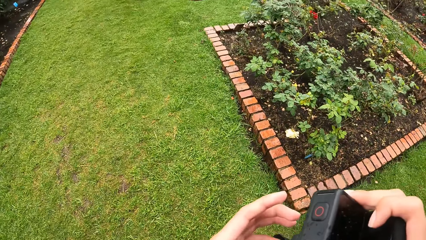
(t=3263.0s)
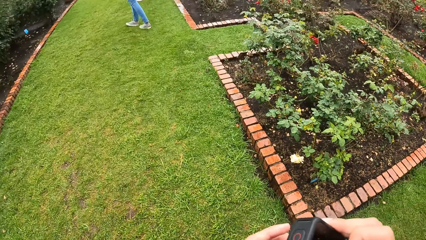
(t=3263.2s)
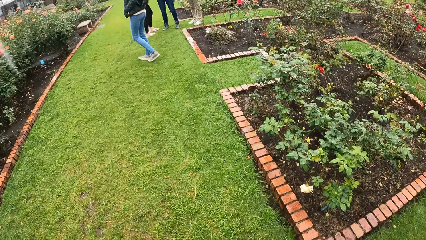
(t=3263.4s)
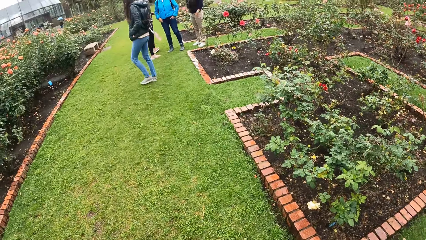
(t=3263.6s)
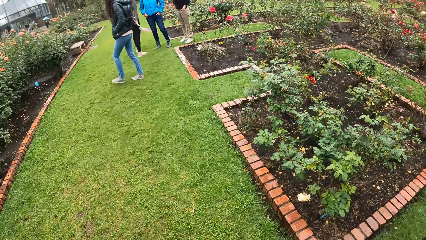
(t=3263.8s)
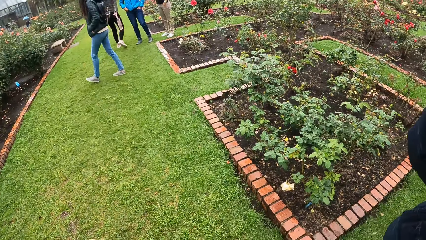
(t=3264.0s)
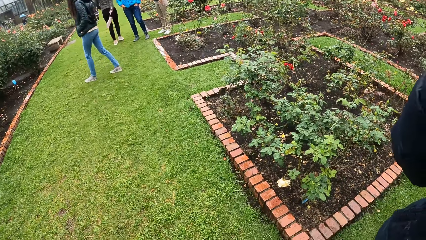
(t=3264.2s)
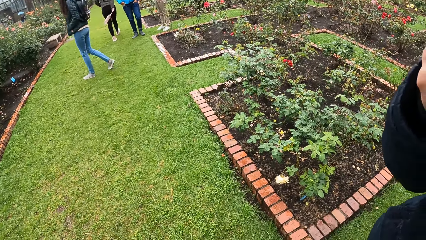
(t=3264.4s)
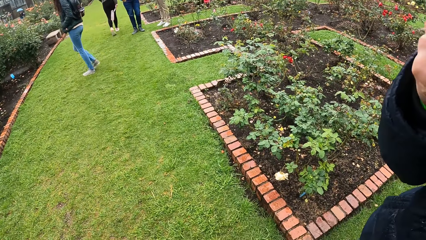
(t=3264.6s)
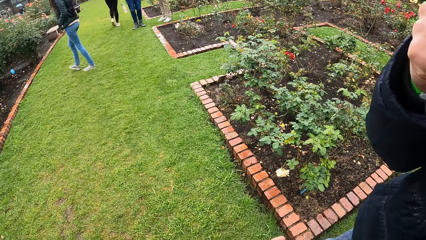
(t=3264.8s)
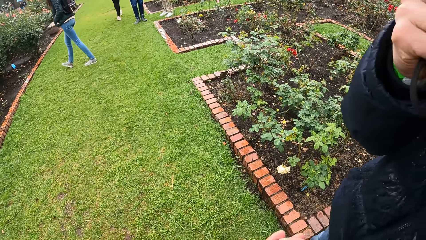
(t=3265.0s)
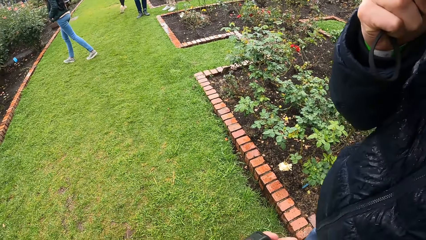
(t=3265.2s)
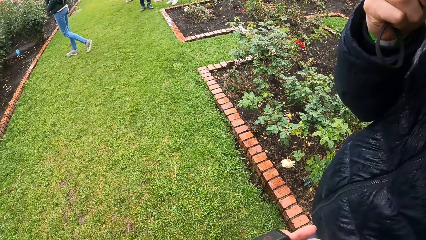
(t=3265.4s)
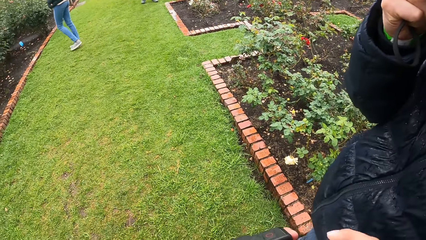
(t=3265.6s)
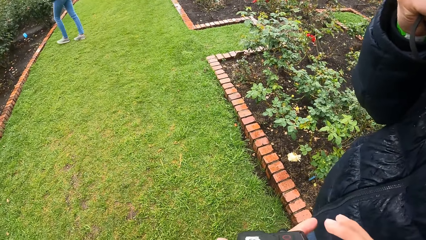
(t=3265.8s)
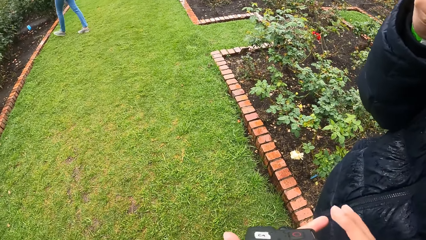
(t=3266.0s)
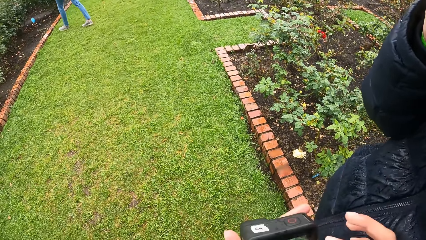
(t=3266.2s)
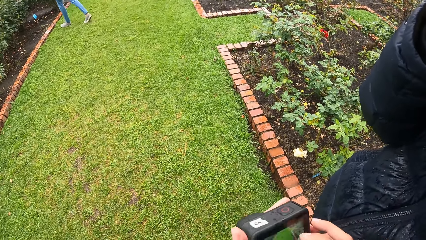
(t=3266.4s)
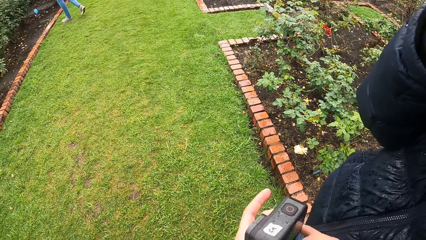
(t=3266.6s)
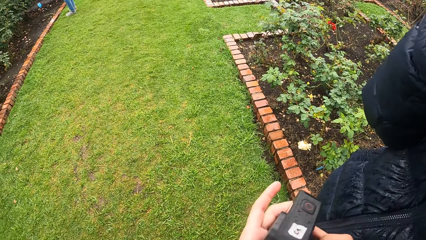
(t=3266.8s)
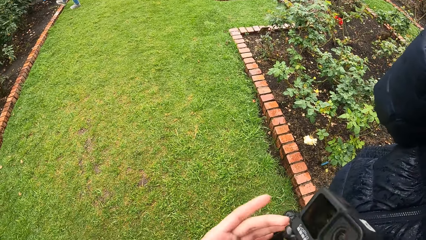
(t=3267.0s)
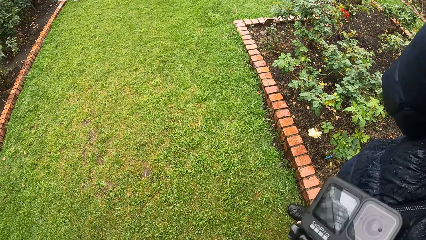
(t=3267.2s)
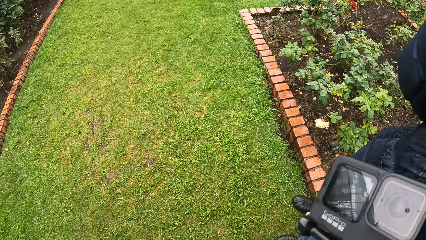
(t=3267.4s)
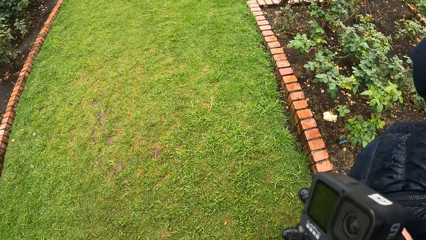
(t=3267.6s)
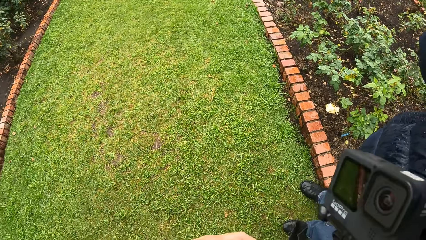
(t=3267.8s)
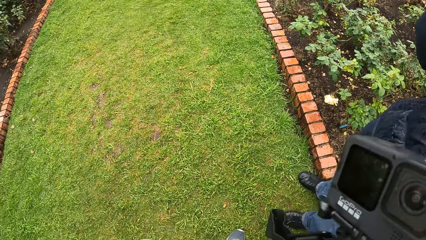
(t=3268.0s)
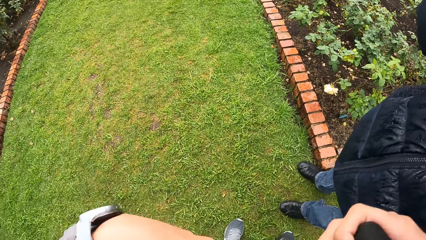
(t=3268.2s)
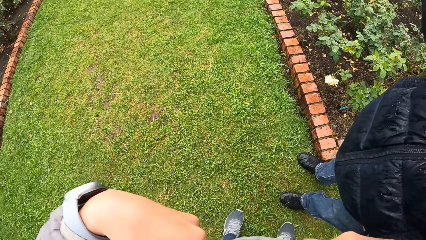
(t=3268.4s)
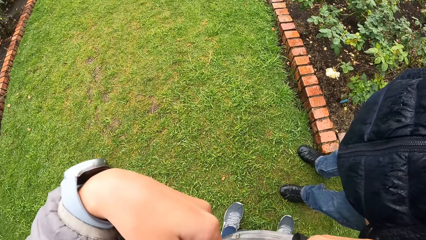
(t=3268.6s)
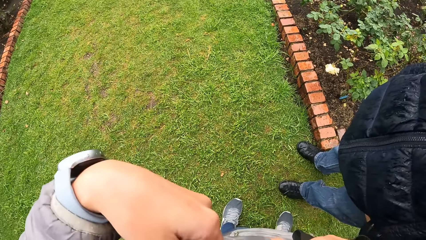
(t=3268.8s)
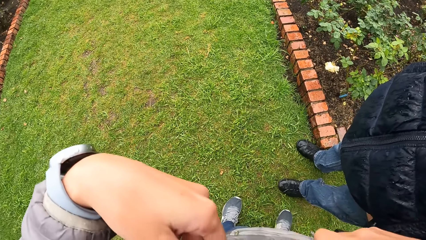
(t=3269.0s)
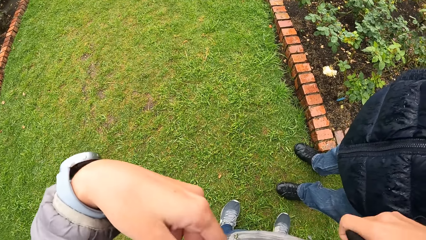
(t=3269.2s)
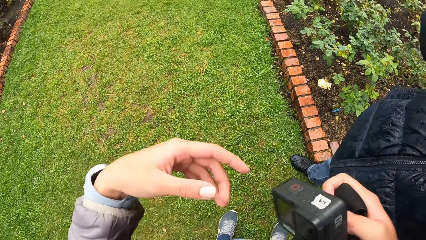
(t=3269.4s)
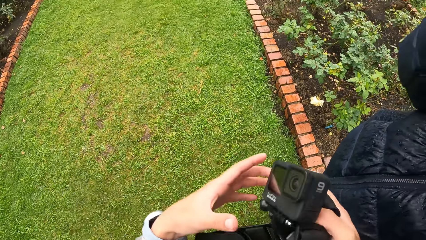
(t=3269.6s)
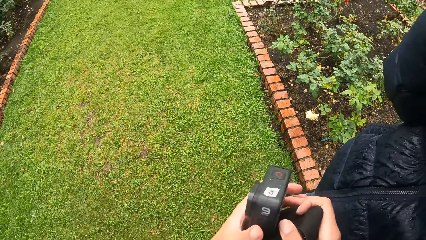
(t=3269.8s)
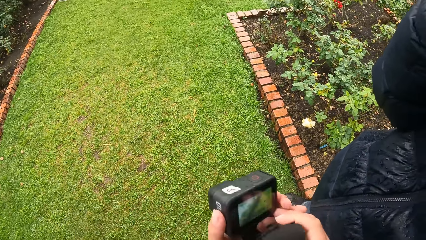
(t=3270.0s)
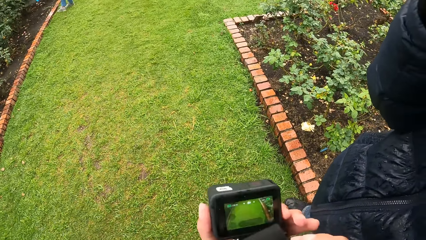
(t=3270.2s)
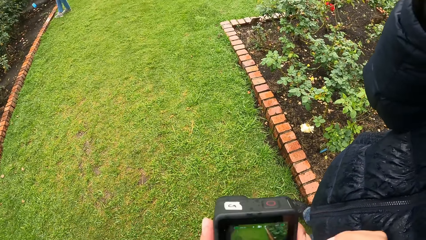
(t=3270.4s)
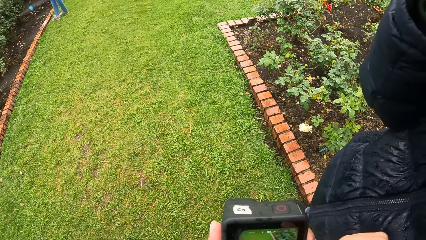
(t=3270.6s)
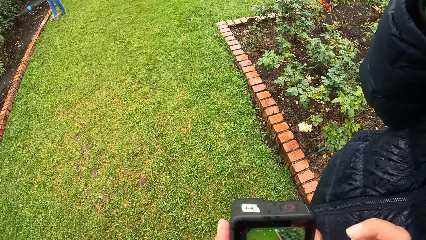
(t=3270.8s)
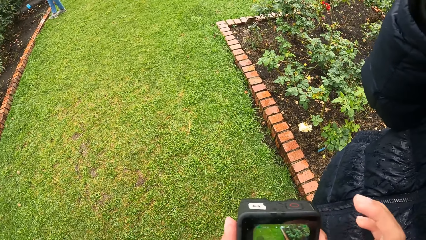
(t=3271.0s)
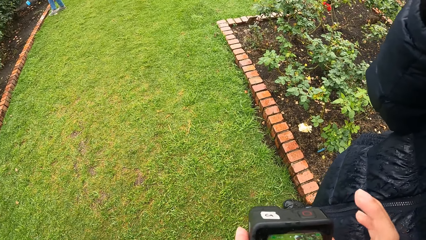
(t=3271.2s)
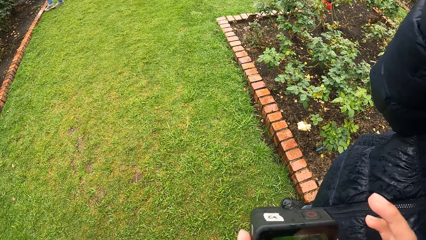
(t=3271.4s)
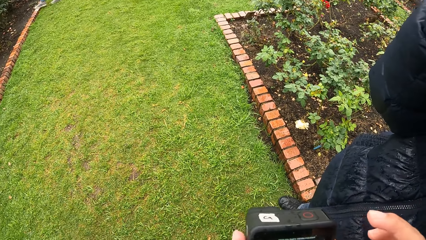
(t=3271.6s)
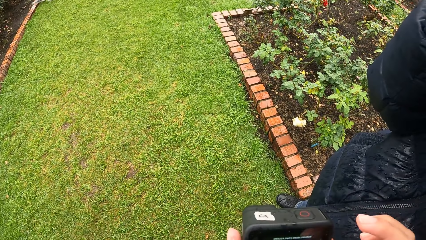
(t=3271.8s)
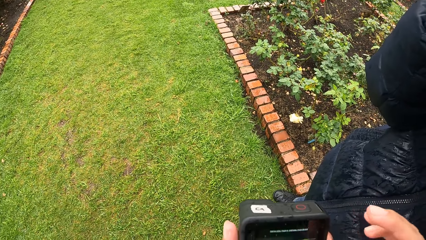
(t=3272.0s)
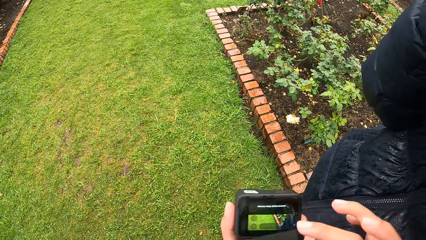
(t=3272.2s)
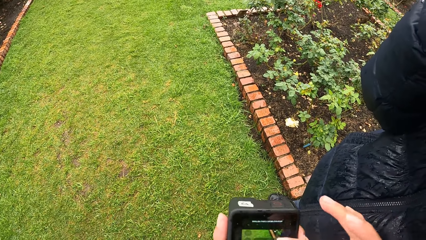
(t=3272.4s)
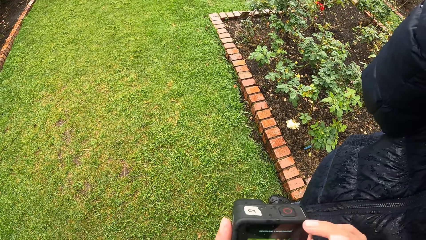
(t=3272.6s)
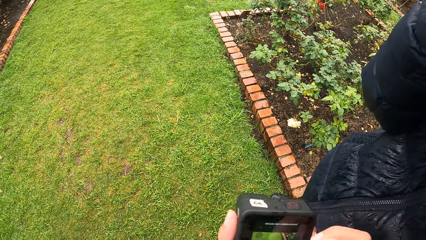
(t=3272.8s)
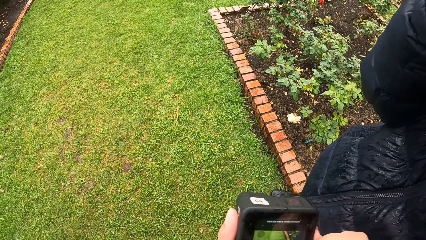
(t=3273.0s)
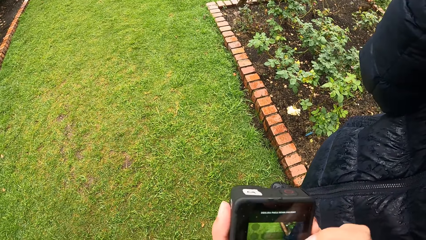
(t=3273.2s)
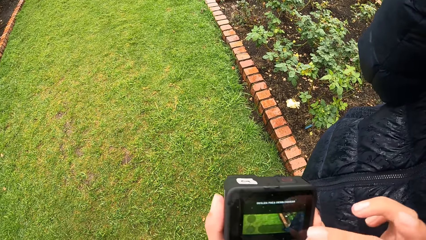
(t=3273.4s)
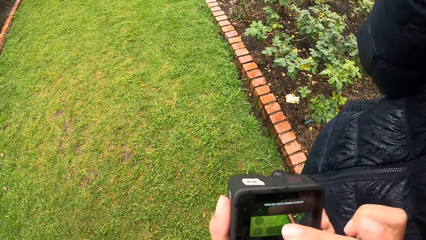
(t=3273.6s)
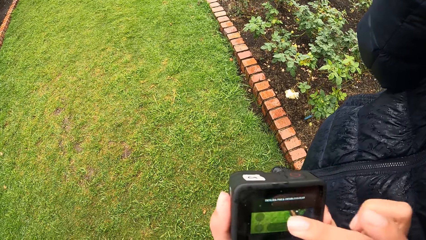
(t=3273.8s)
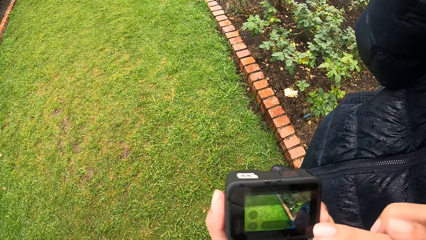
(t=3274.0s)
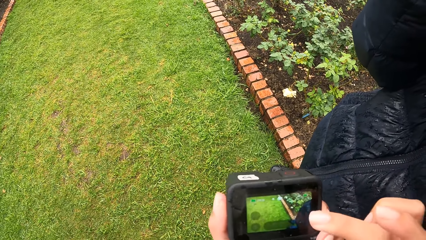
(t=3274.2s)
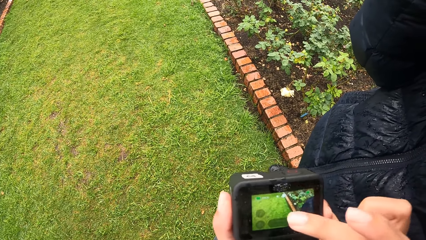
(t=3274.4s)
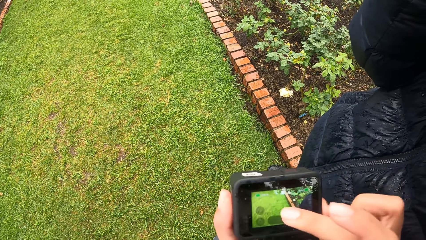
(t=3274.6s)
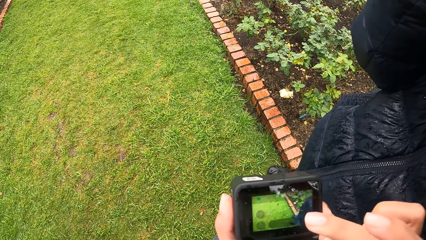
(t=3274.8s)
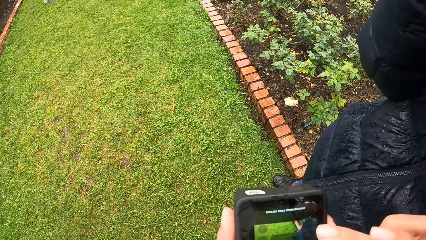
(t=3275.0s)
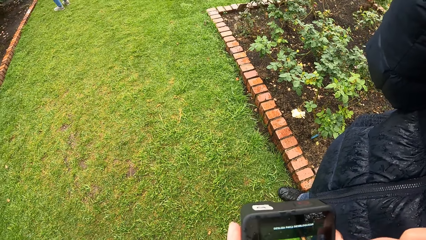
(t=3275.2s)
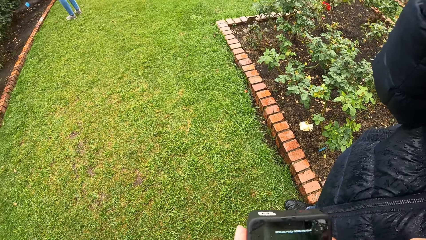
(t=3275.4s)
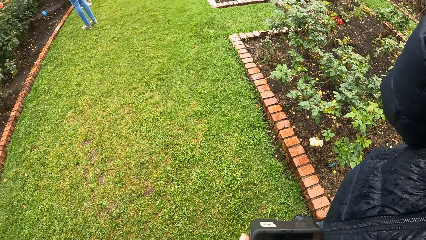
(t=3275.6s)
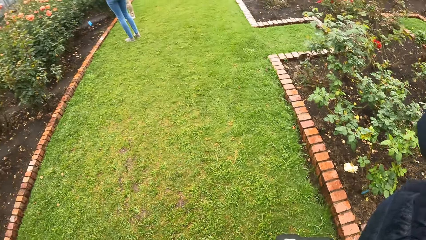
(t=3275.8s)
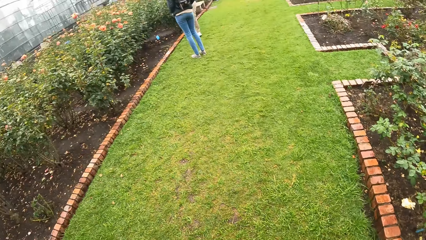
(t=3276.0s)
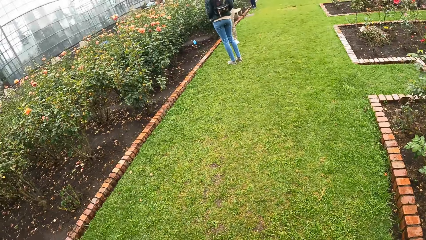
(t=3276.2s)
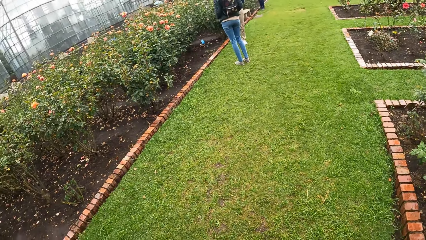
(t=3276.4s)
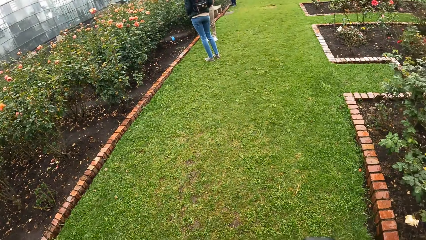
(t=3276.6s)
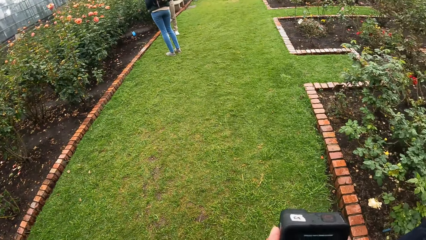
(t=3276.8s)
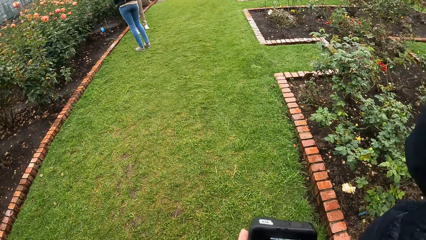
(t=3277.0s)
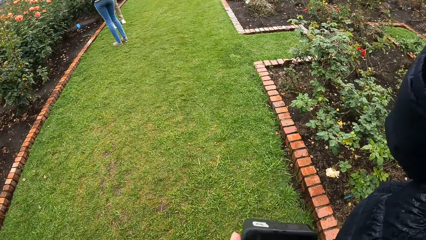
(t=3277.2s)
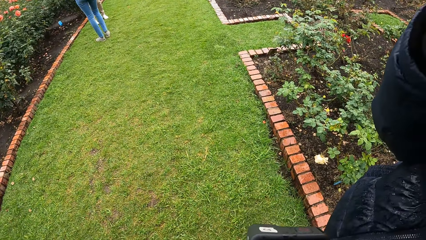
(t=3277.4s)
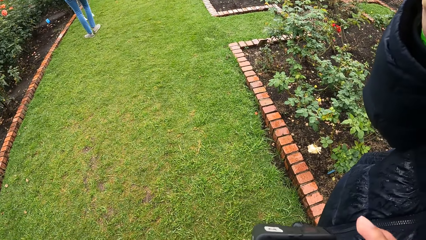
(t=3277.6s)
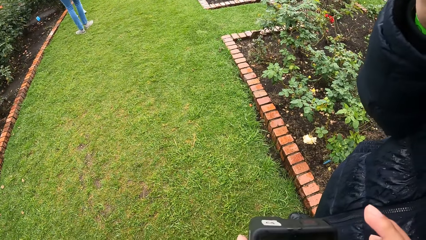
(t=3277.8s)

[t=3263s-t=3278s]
The camera wearer looks at the camera. A man holds the umbrella. The camera wearer uses the camera. She raises the left hand. She passes the camera to the left hand. She operates the head camera in her left hand with her hands.
